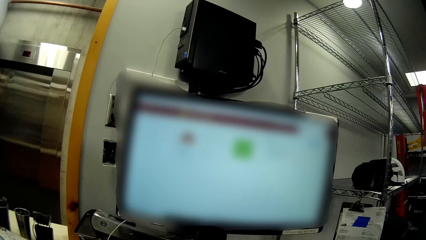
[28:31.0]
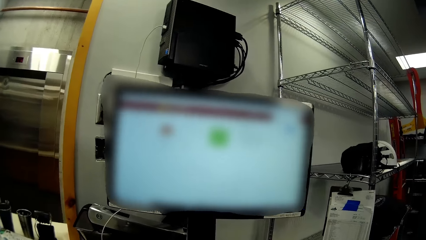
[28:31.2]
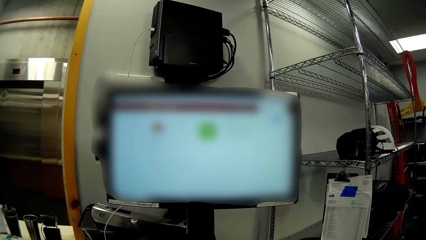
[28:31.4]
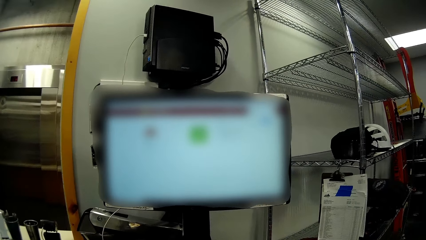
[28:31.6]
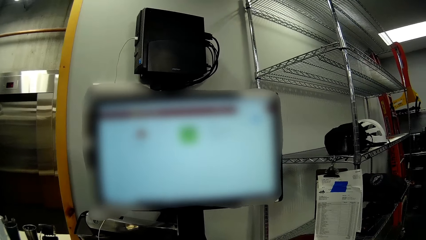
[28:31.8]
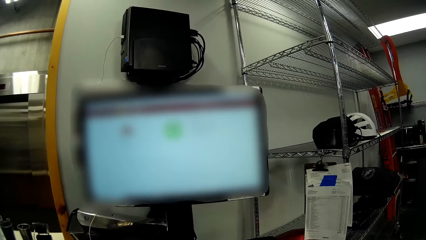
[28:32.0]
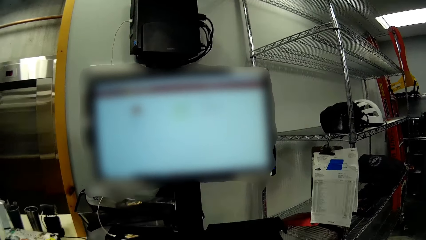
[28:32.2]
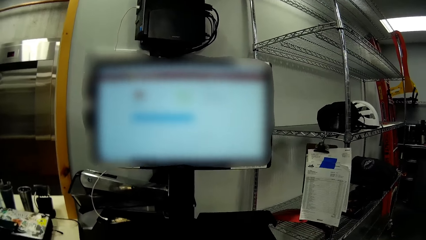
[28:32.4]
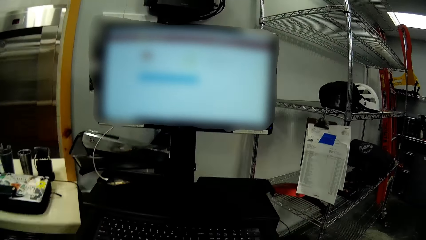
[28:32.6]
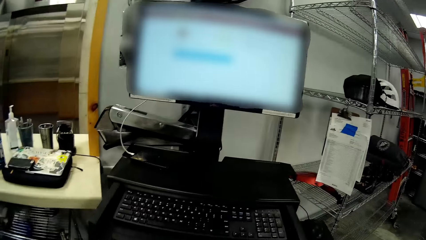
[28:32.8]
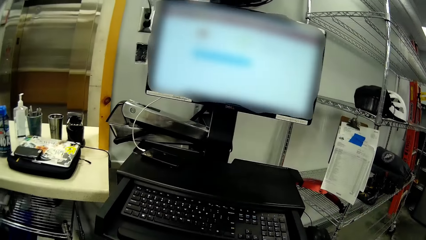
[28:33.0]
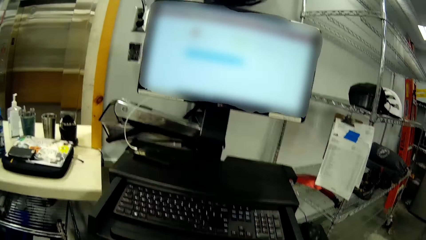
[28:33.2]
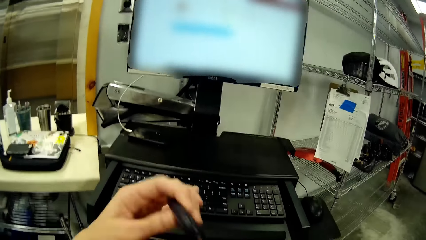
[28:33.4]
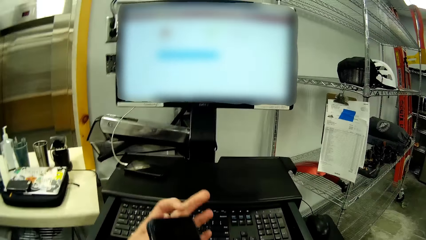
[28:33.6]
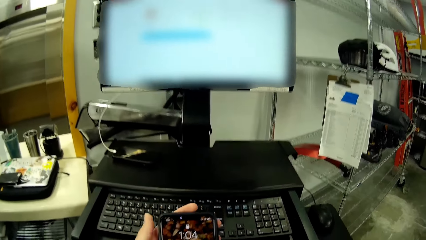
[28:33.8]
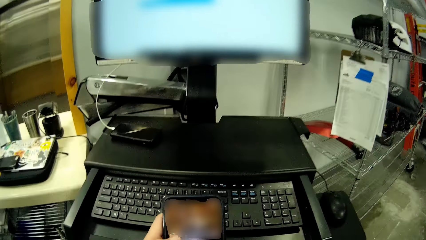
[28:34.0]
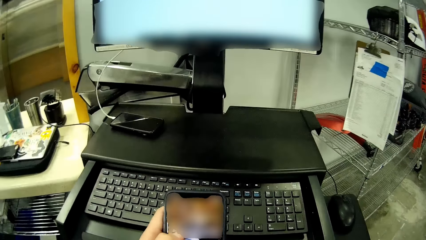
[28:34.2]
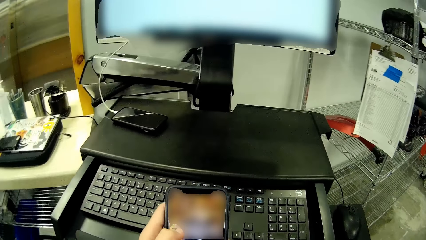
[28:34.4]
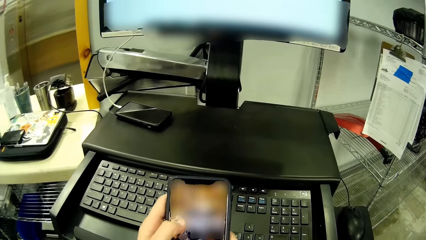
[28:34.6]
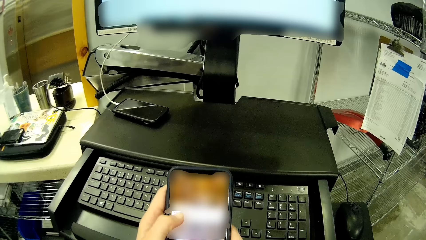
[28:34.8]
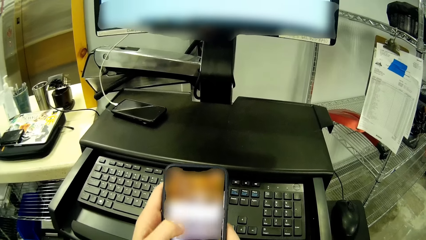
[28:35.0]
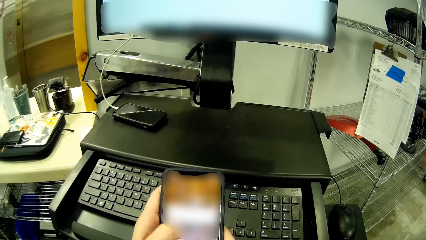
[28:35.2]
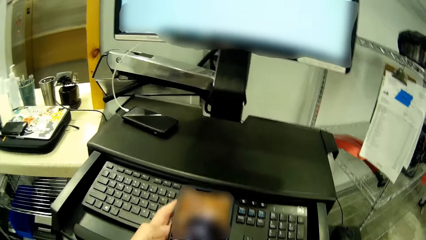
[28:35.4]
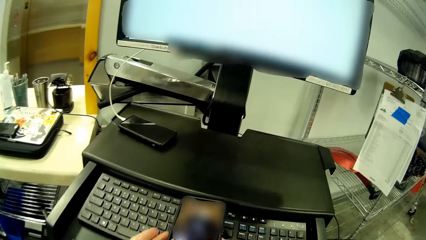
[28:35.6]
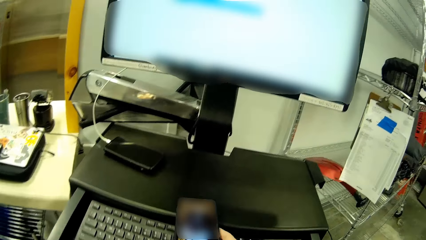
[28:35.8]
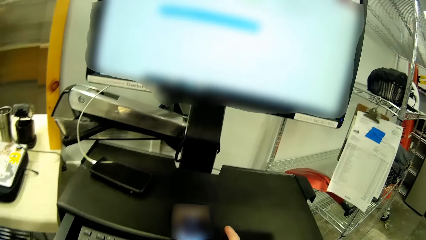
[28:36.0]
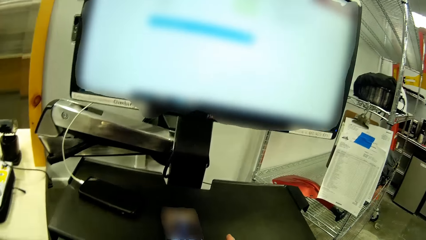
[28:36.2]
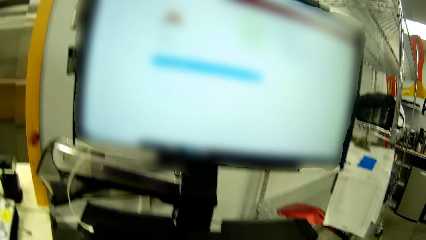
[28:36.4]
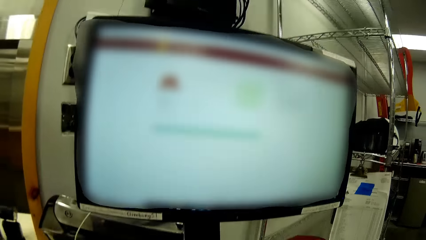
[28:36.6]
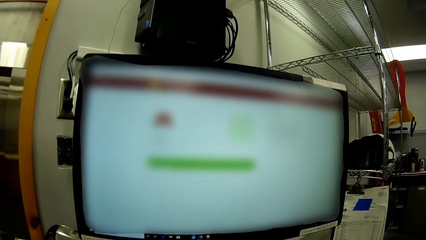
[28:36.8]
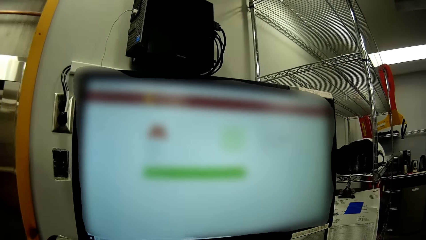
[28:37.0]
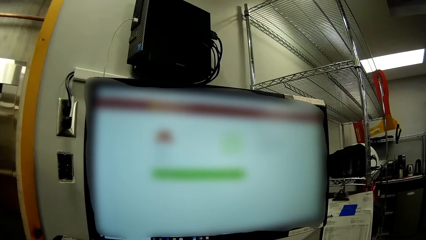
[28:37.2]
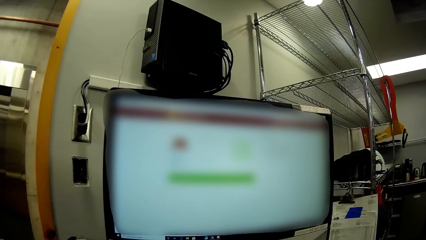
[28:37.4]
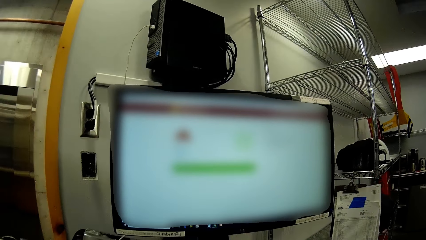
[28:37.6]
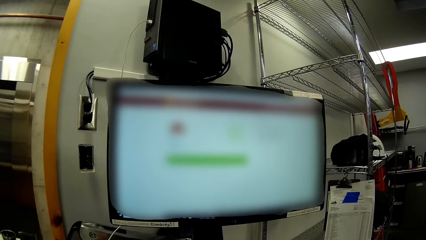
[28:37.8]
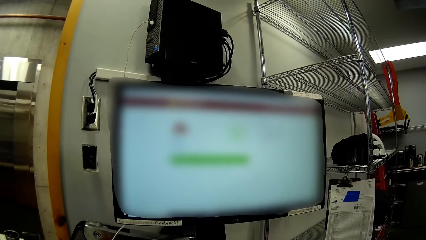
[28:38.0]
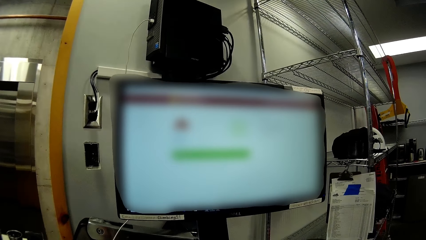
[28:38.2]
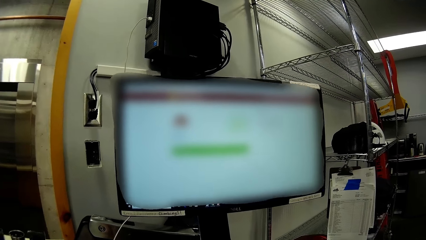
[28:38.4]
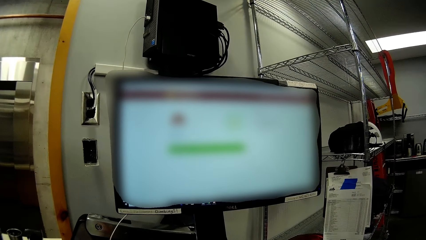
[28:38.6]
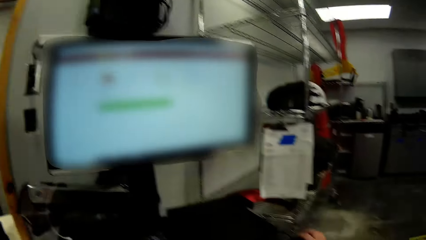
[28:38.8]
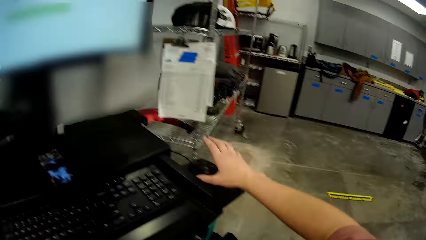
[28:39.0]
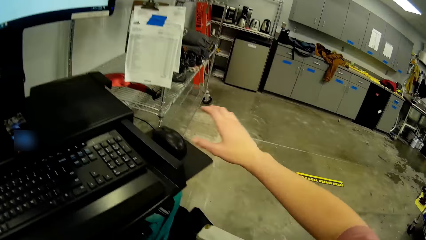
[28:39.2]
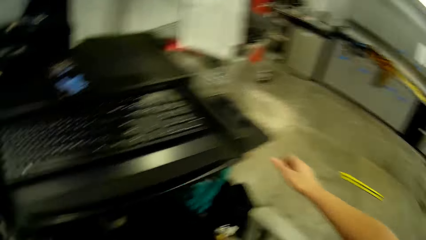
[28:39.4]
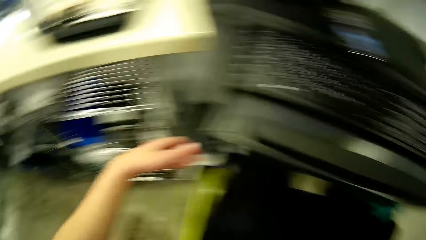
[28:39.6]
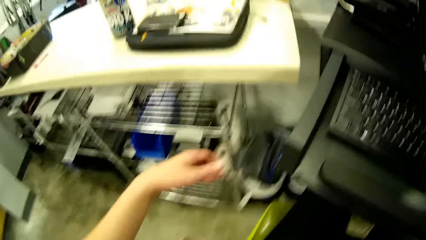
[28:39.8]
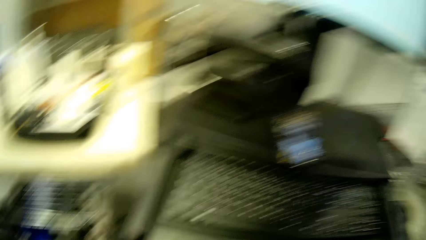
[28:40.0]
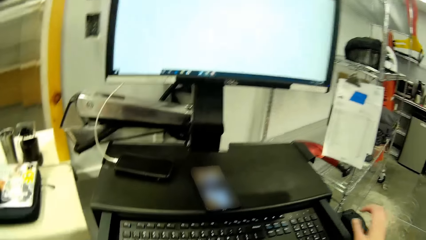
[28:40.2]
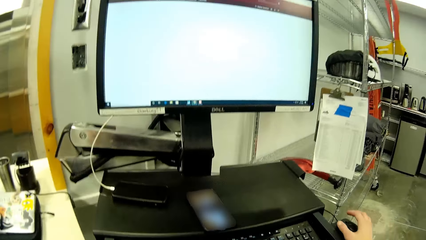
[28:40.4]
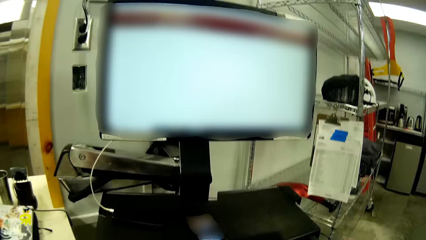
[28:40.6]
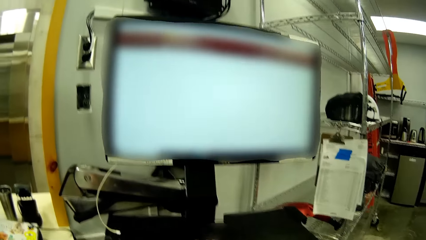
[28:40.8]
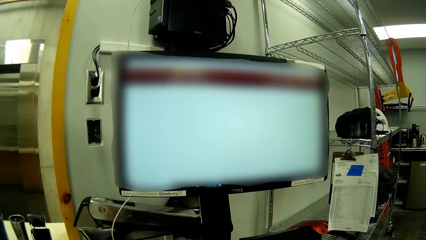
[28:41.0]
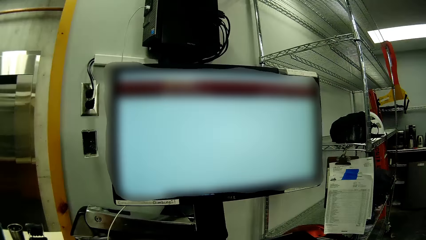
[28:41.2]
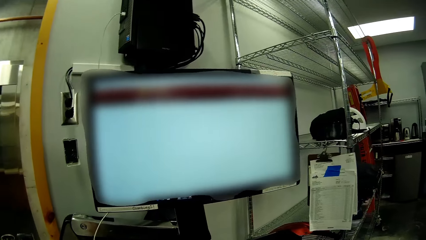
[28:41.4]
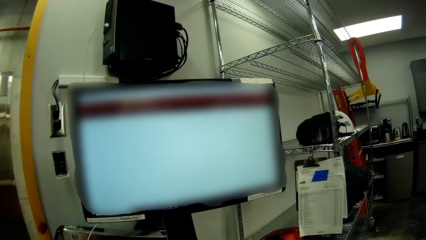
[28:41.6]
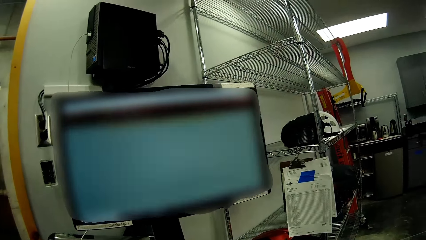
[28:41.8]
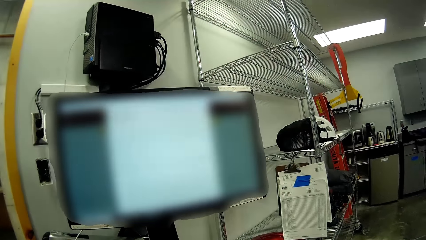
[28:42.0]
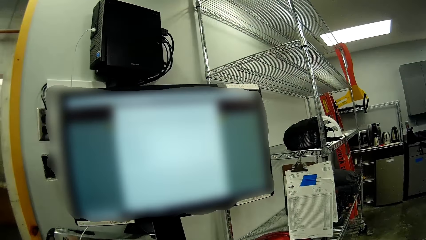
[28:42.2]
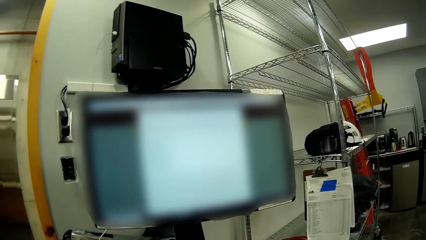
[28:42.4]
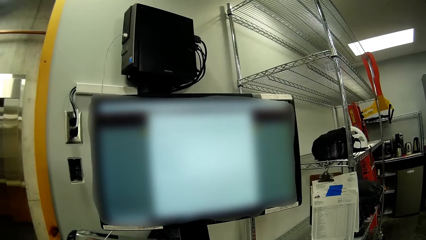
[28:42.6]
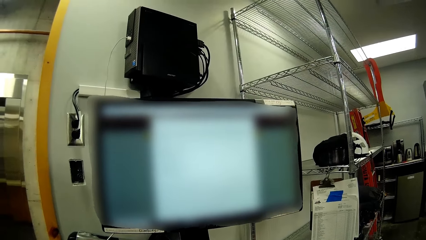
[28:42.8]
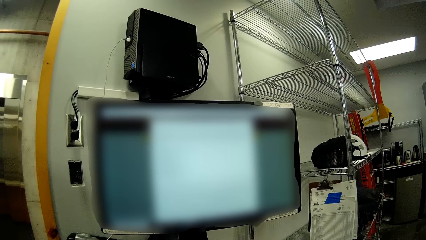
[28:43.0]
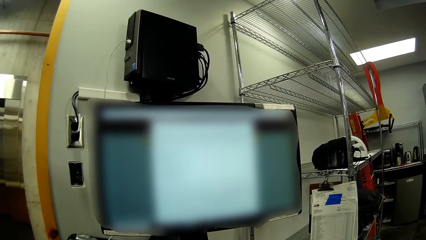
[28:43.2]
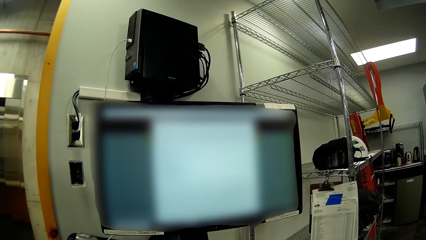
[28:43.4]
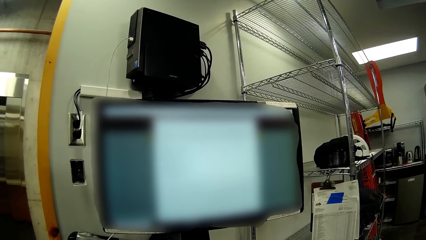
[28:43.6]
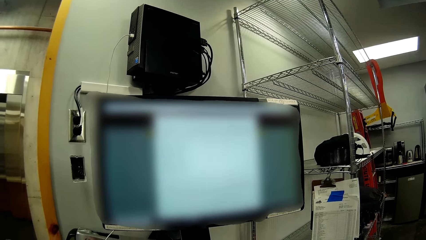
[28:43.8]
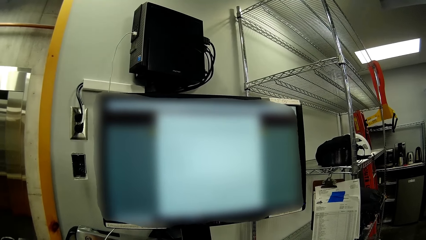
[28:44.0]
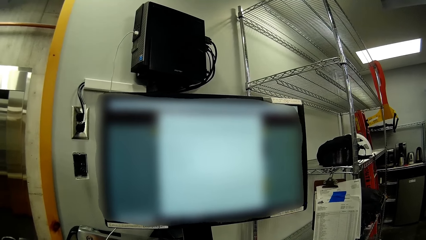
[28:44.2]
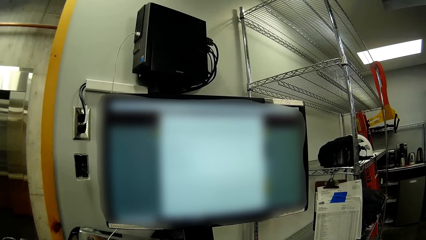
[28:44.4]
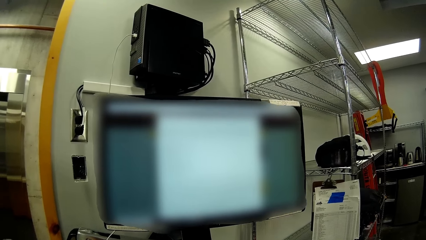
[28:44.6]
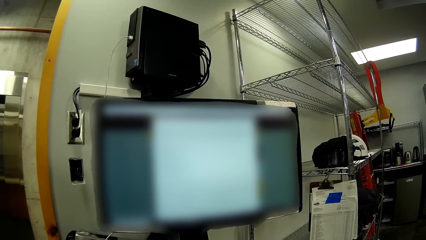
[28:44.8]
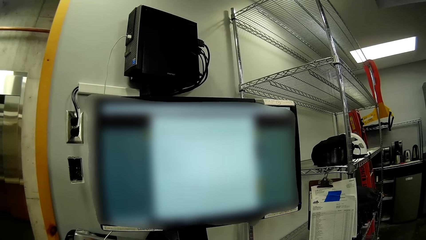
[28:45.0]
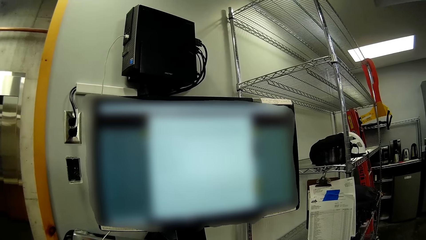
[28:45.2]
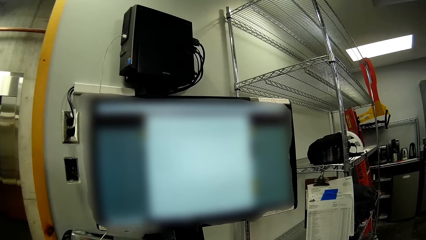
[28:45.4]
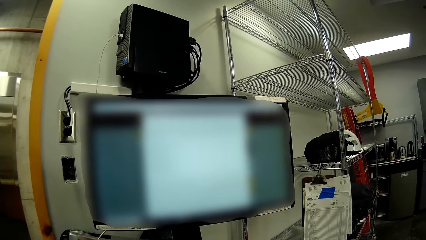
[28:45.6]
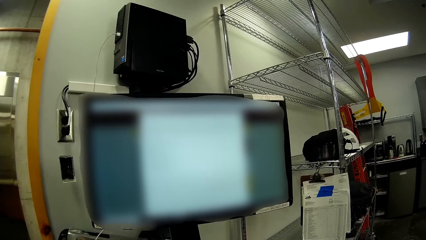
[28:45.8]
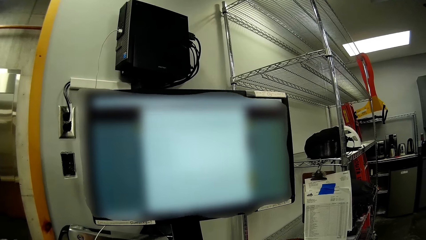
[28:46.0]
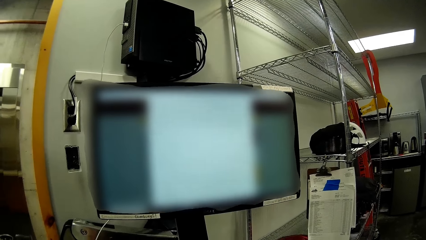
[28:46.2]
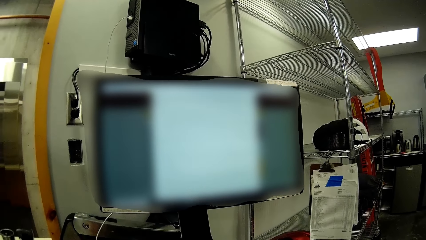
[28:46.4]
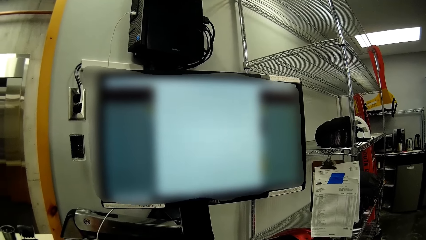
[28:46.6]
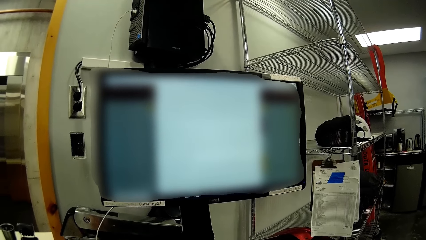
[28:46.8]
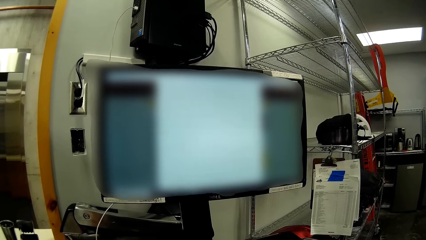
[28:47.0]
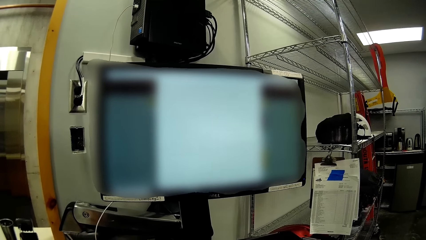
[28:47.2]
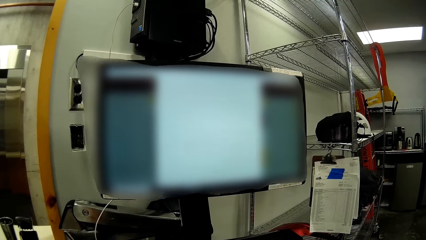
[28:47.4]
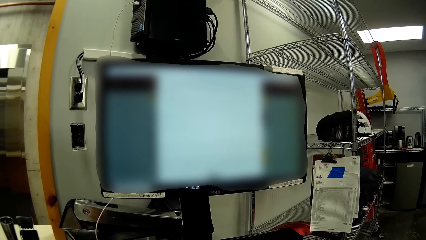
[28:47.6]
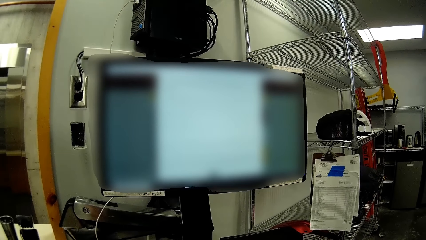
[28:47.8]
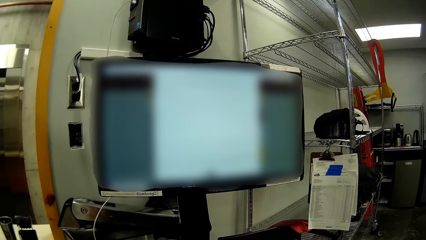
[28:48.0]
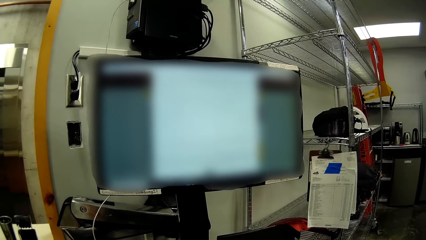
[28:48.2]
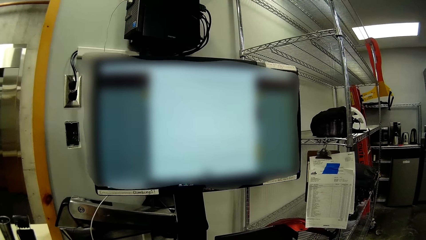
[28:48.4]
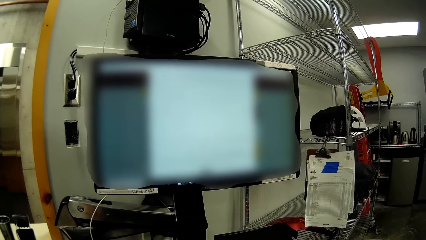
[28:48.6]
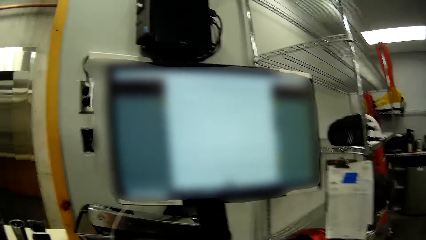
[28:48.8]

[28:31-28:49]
The camera wearer watches the monitor. She operates the phone in her hand. She holds the phone. She operates the computer with the mouse. She watches the screen.
